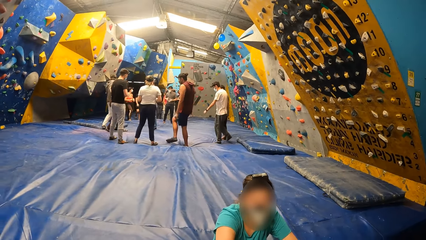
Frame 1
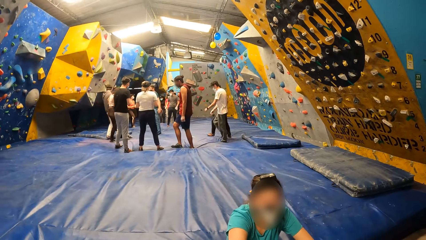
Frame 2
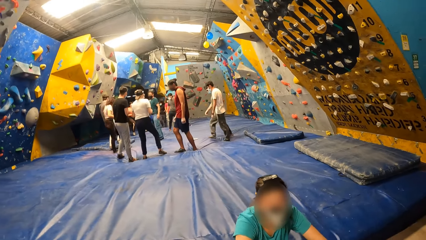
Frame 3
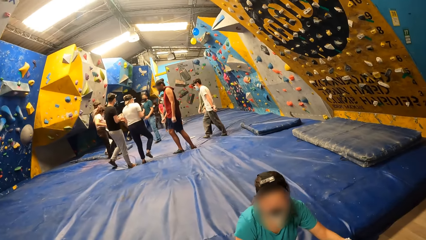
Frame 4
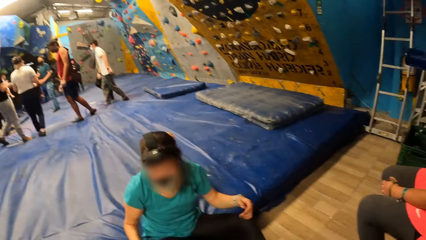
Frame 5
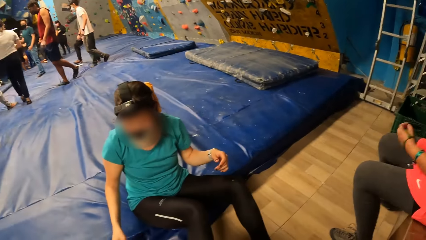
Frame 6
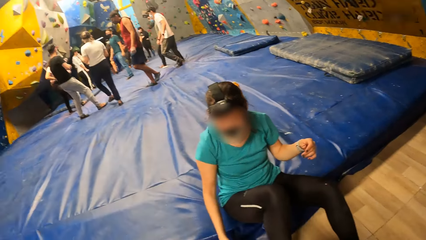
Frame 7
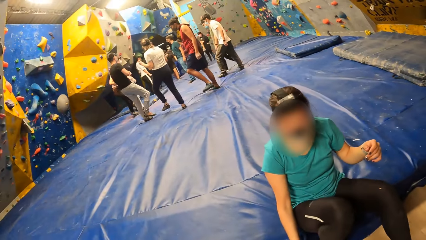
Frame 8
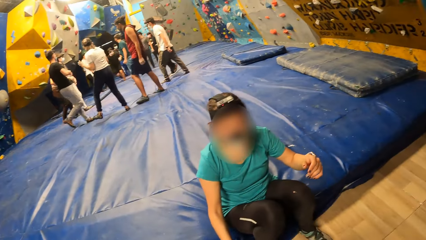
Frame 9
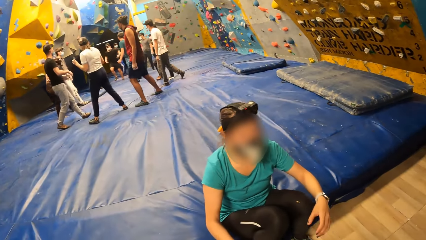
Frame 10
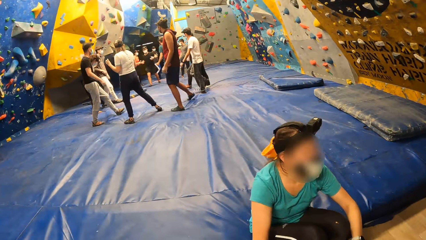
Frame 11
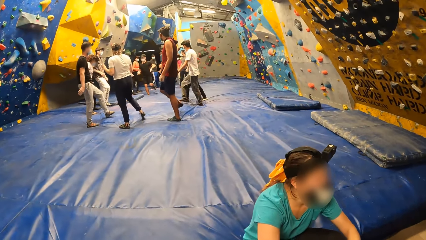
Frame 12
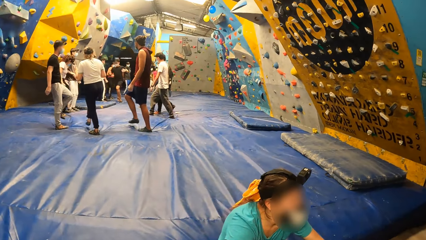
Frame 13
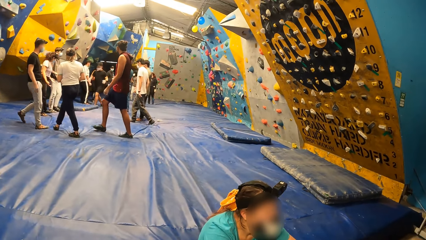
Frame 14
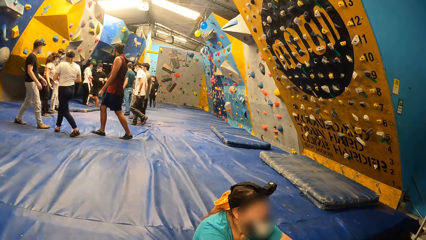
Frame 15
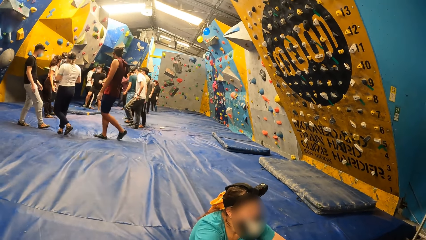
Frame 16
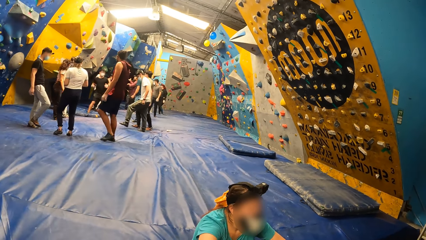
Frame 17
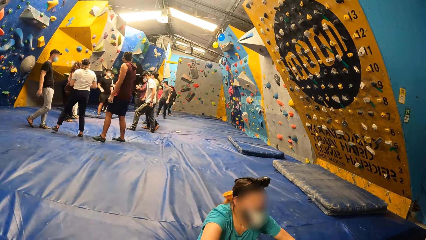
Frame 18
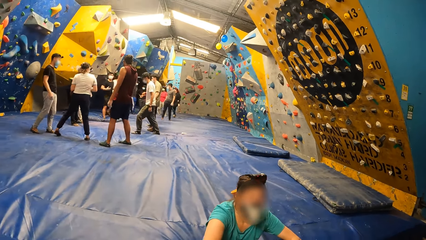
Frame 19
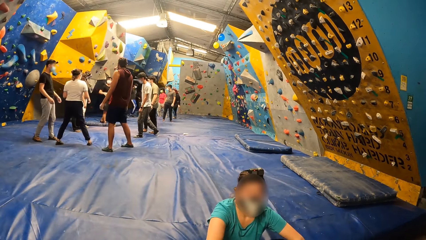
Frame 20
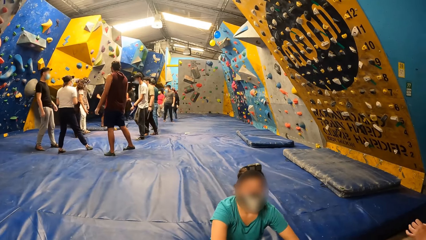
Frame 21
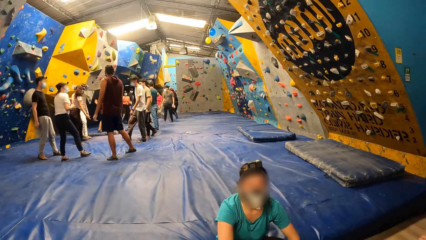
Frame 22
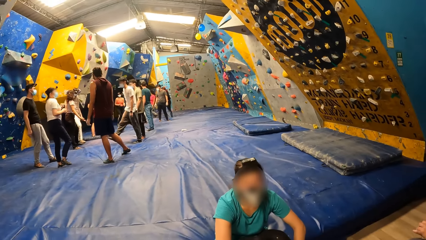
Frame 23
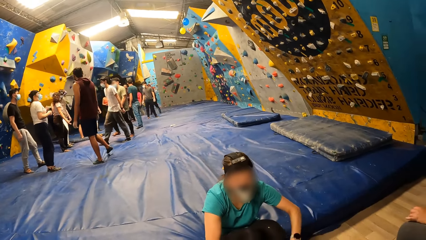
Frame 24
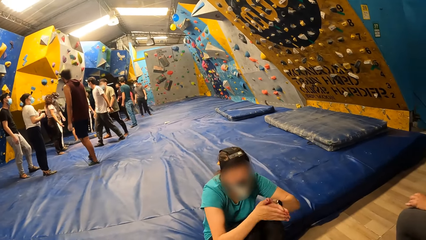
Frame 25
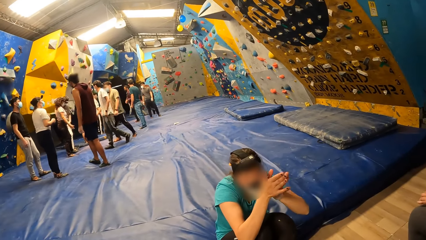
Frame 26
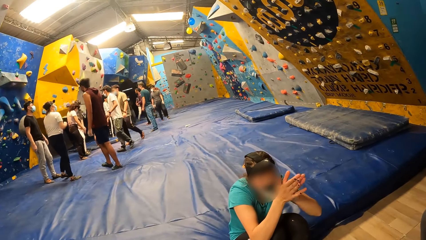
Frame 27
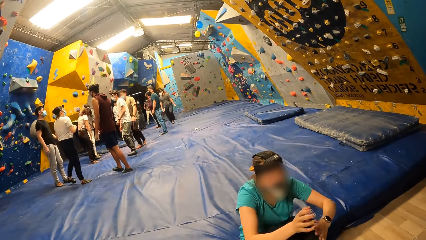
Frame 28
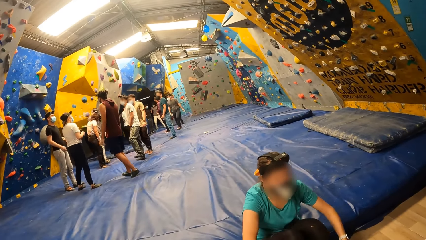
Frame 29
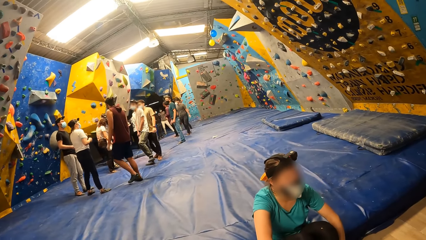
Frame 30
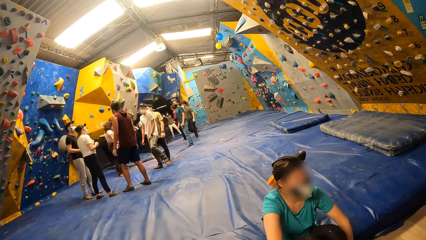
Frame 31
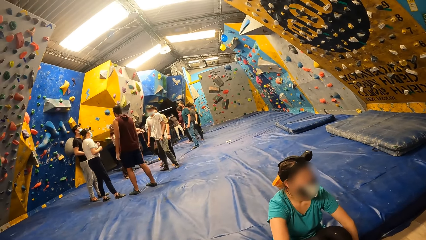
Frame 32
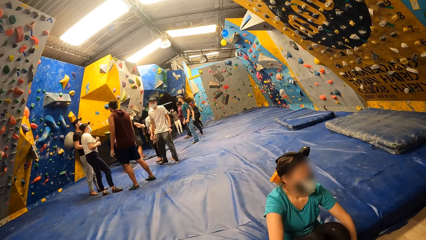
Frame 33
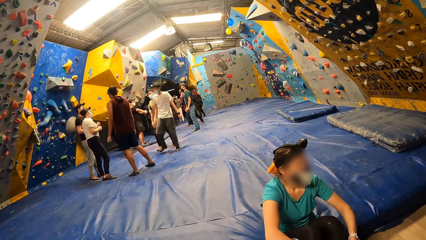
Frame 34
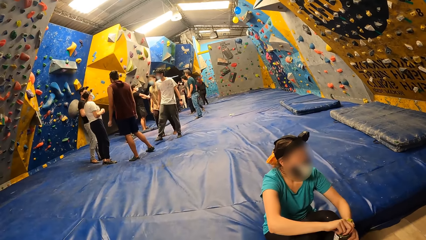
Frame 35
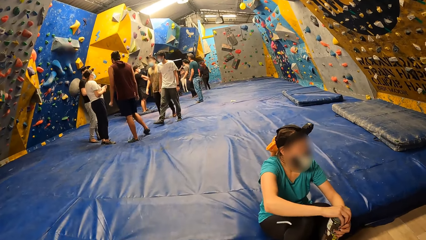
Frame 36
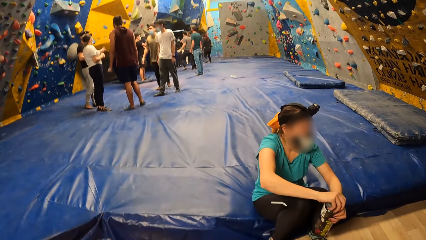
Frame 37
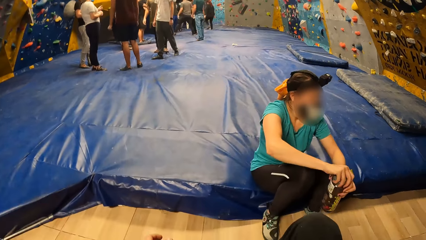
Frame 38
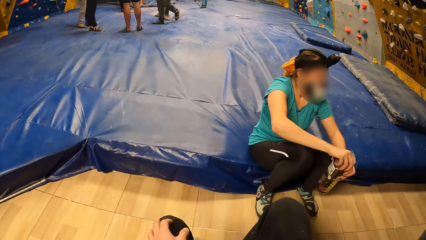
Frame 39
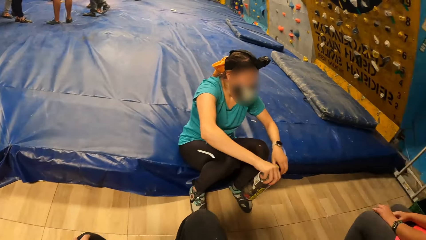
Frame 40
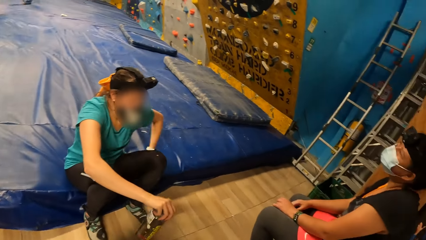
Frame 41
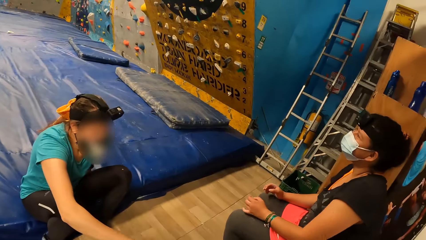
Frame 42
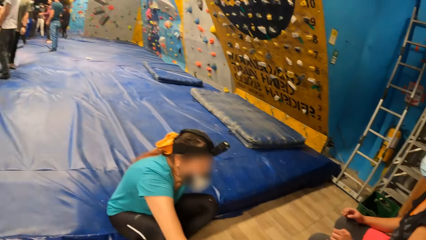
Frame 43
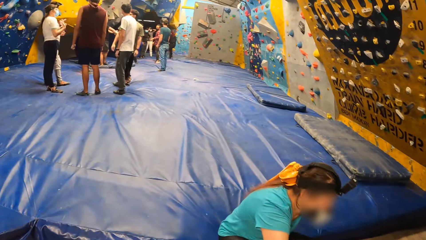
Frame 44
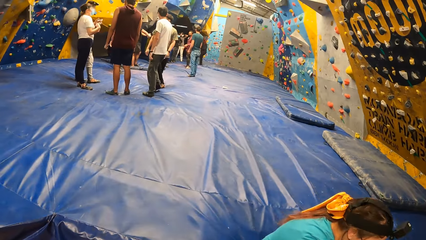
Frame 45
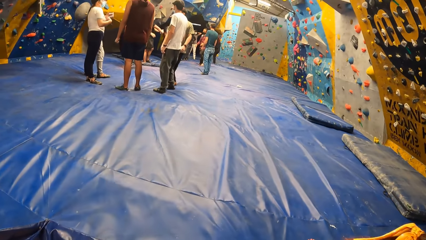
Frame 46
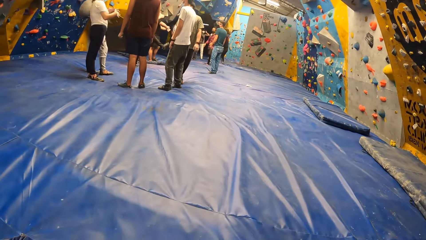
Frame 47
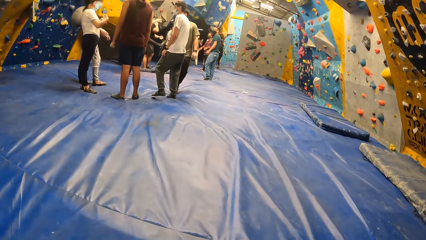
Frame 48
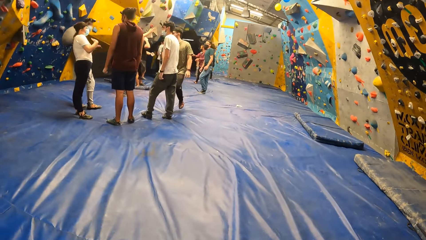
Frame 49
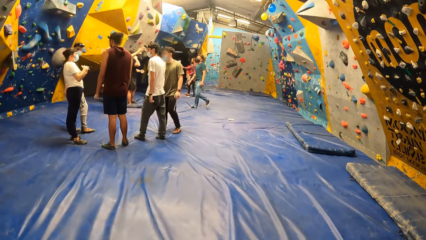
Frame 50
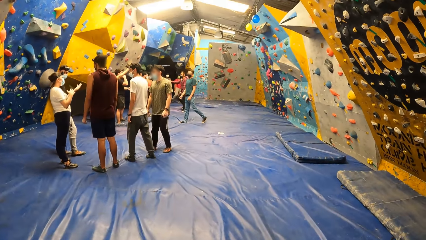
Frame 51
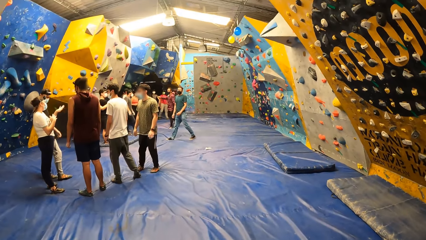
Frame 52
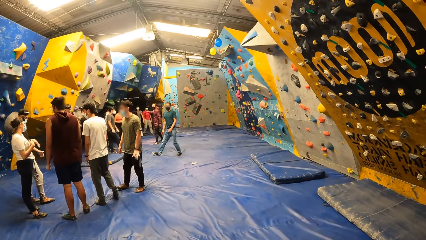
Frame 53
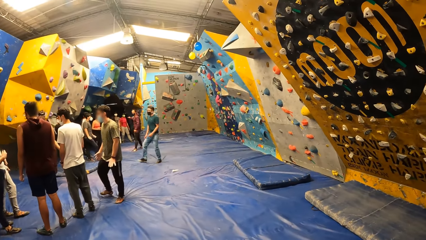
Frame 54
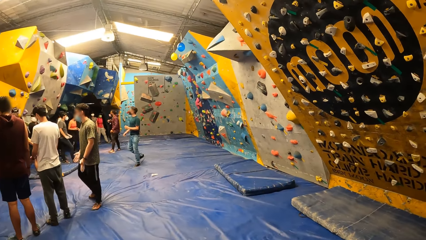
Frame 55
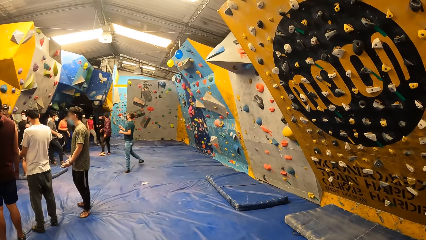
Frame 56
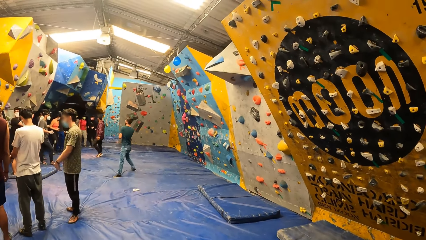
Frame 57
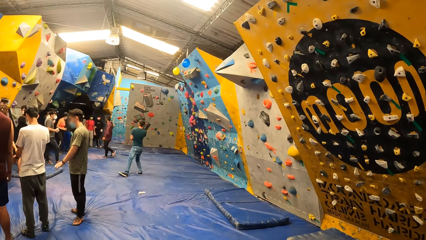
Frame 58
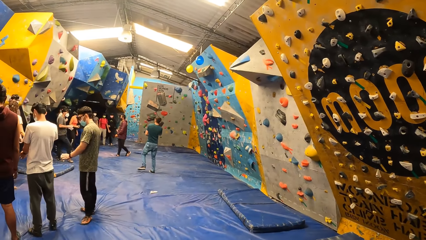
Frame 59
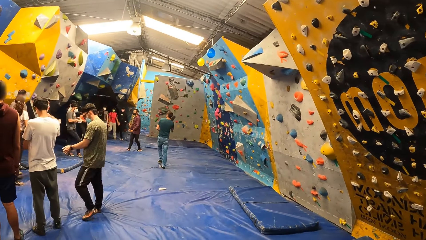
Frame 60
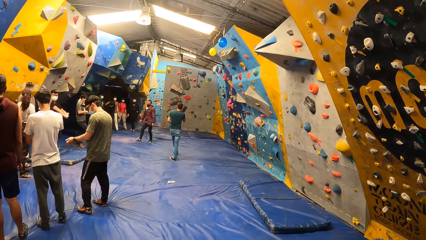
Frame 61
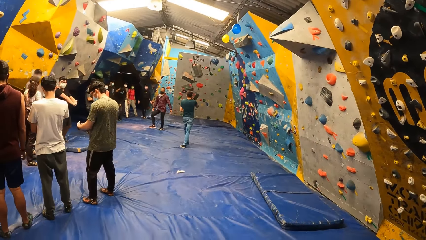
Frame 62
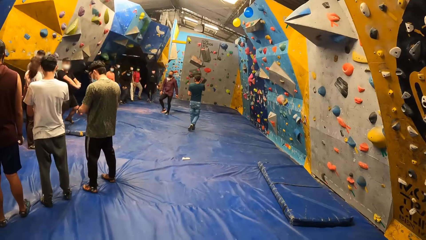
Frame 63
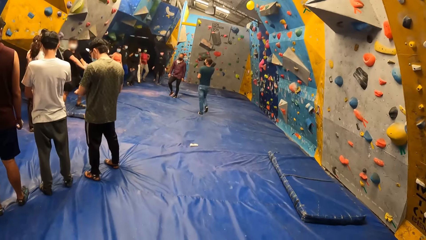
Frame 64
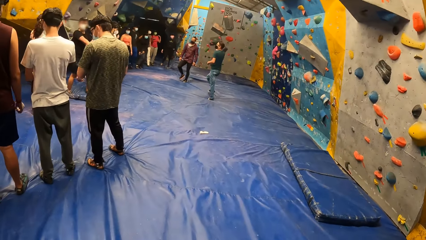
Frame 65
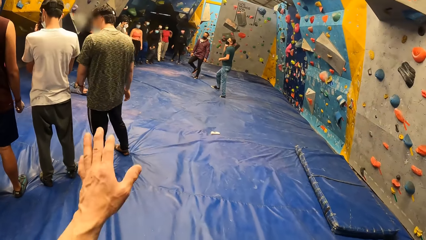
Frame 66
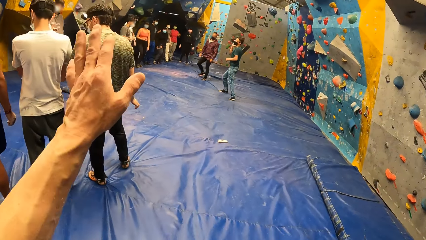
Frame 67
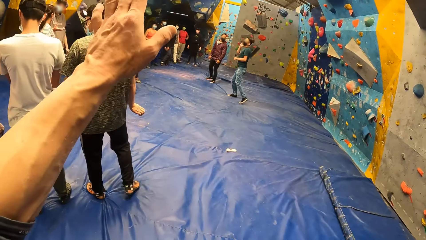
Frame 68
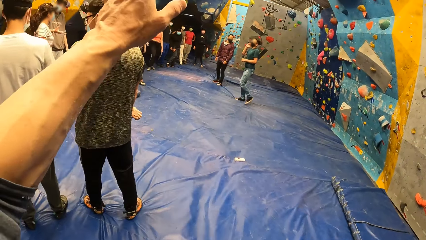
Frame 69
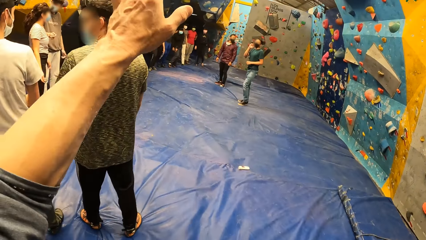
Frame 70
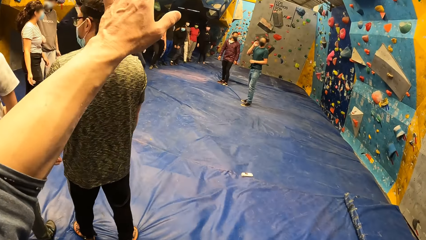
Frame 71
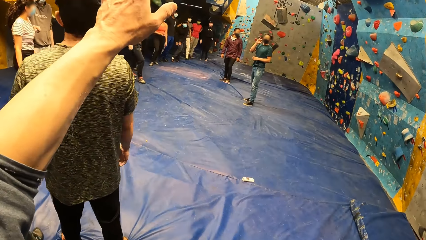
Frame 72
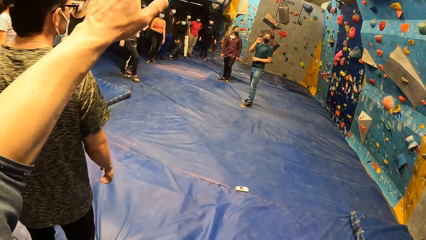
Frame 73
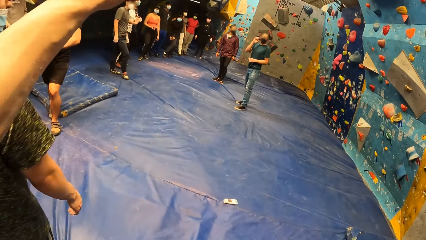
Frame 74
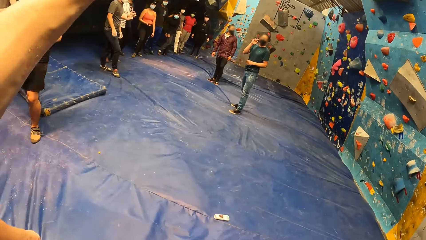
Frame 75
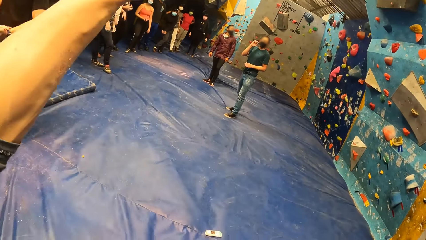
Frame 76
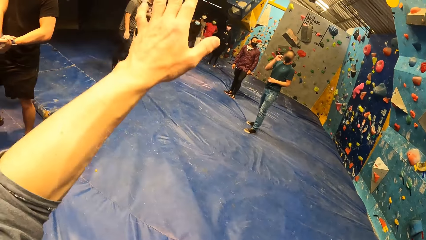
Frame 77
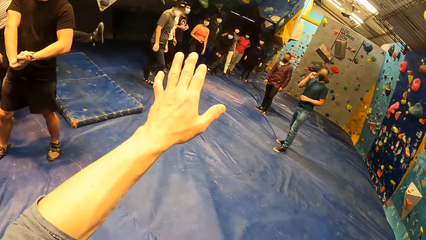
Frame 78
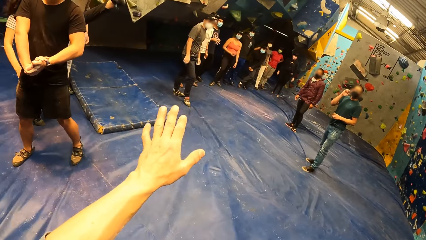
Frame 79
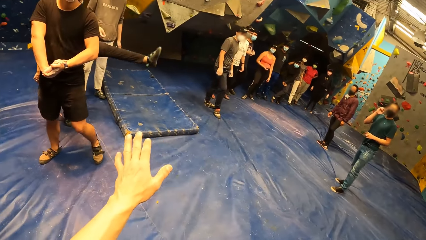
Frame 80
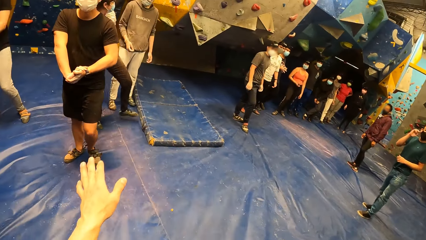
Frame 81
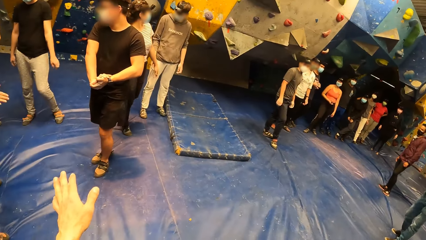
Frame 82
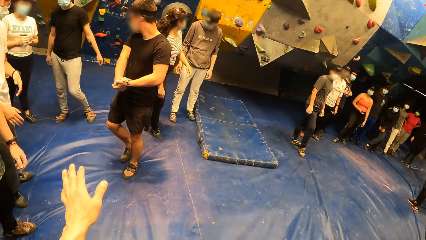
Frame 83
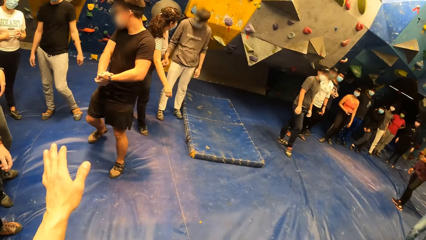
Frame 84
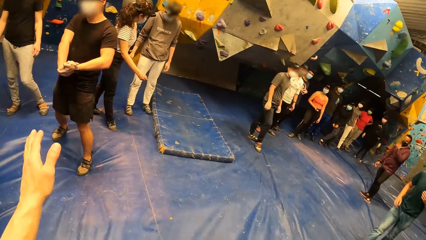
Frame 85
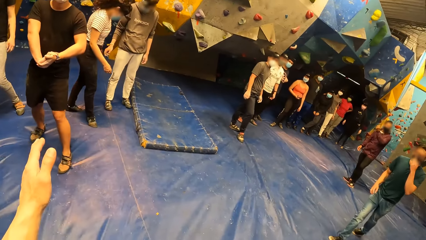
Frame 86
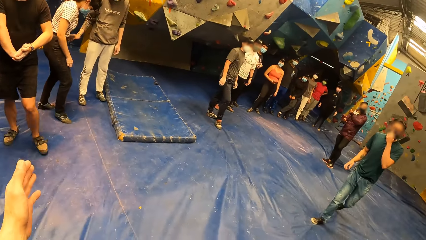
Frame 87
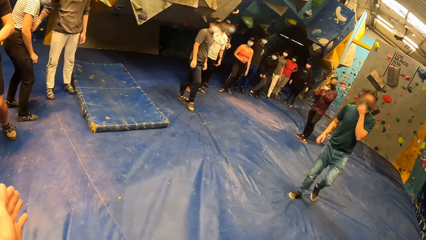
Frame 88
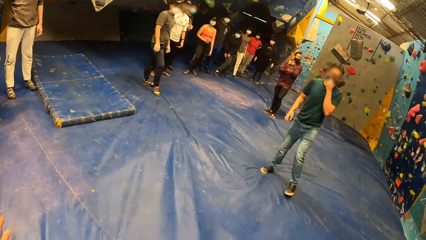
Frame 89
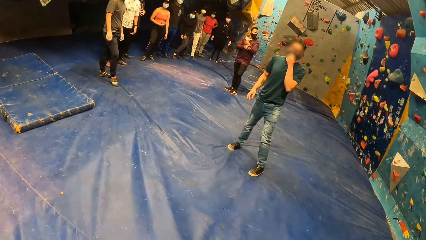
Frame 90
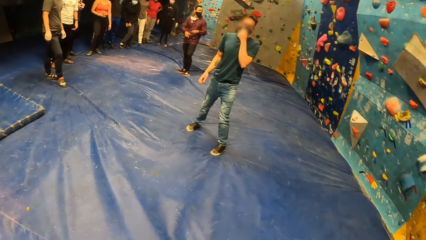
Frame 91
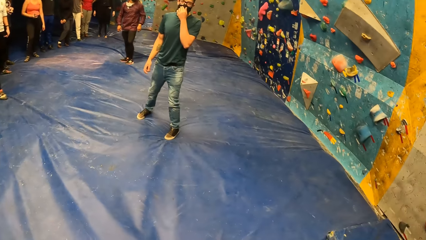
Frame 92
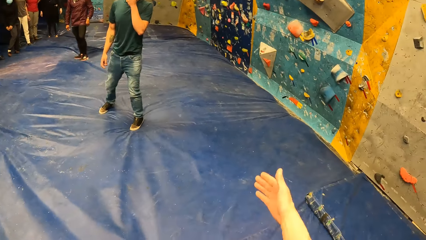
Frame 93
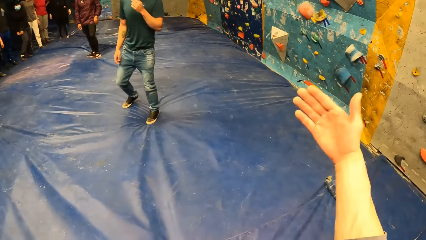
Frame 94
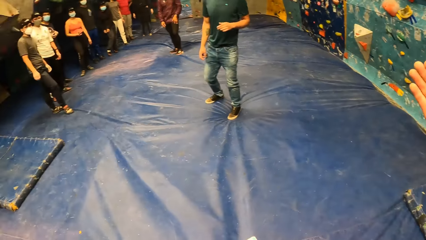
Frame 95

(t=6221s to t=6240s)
A lady picks up a water bottle. The lady stands. The camera wearer walks. They speak with gestures. They interact with an instructor. They interact with a group of people.
